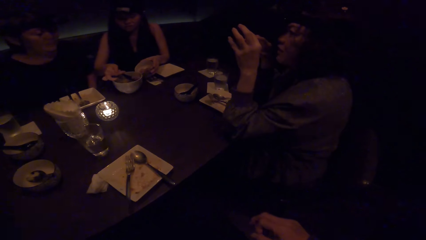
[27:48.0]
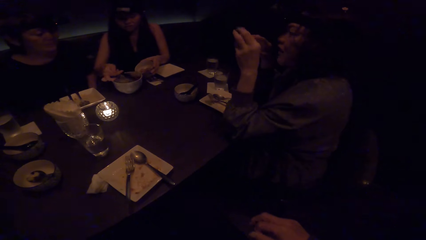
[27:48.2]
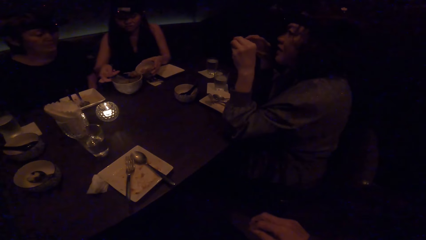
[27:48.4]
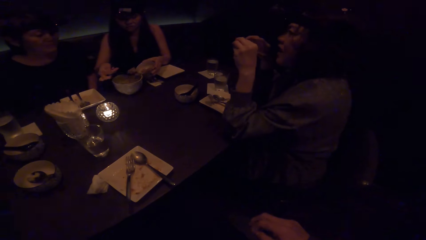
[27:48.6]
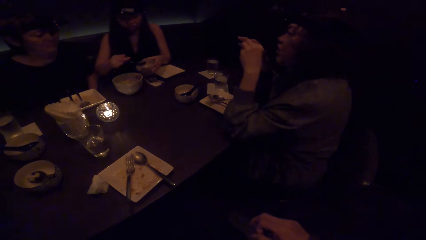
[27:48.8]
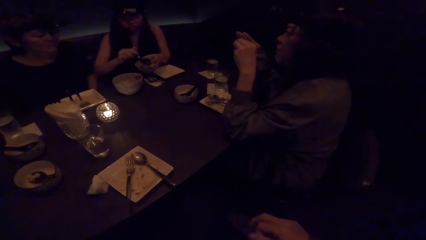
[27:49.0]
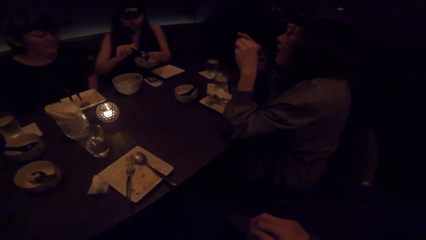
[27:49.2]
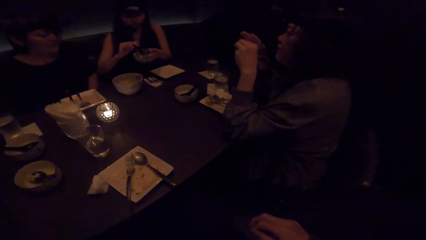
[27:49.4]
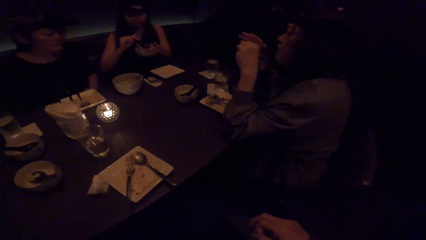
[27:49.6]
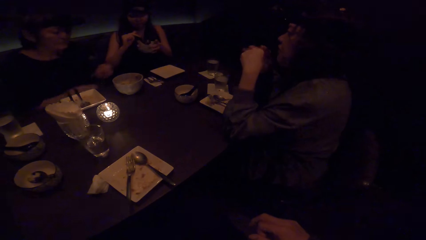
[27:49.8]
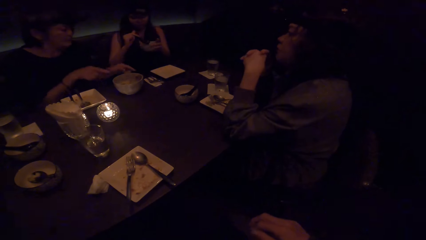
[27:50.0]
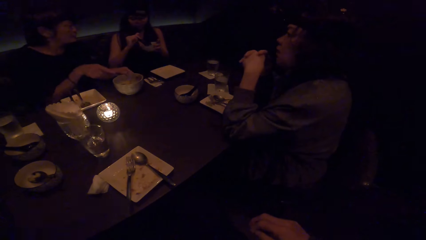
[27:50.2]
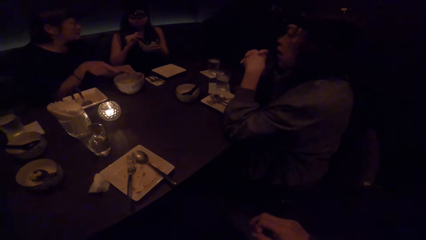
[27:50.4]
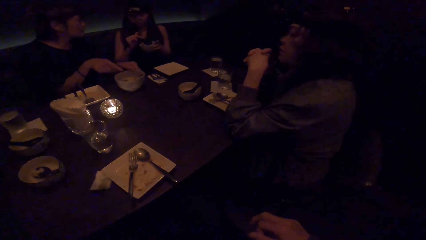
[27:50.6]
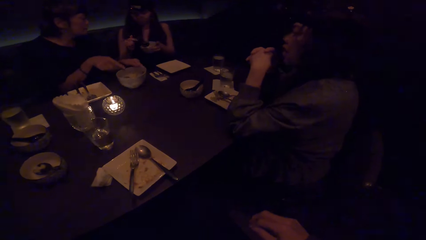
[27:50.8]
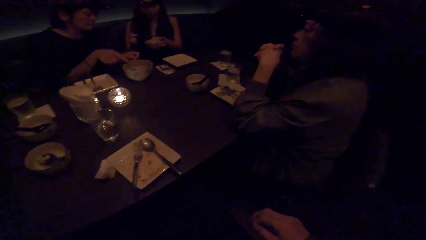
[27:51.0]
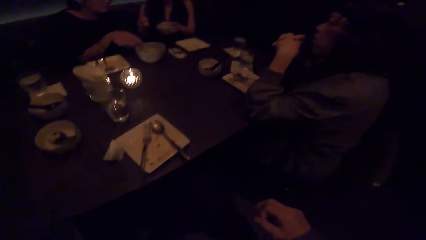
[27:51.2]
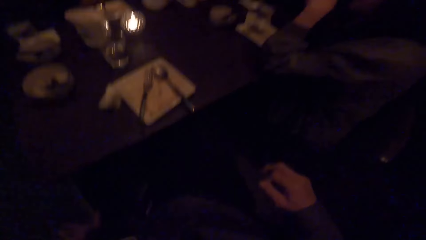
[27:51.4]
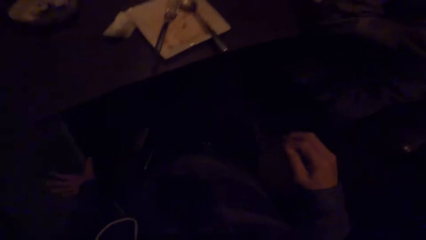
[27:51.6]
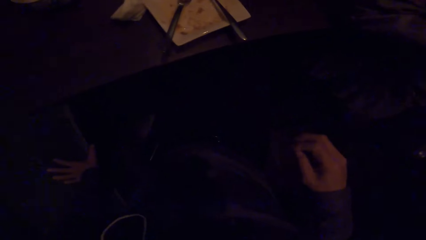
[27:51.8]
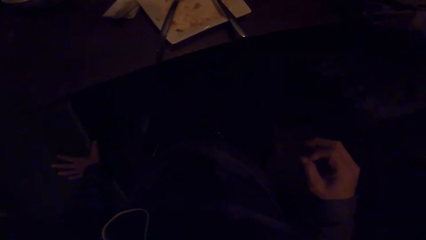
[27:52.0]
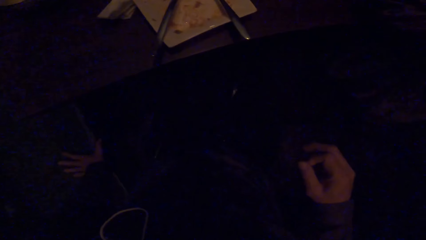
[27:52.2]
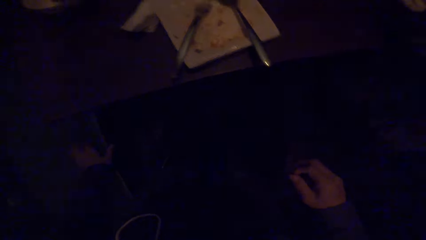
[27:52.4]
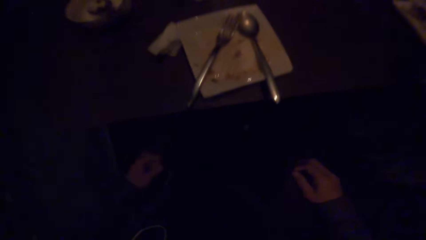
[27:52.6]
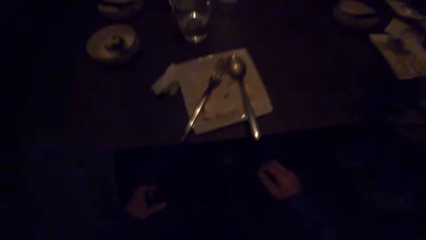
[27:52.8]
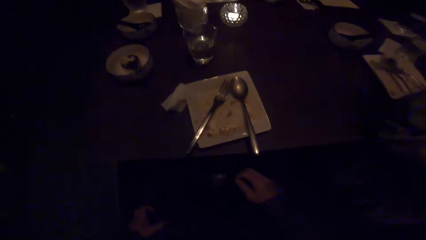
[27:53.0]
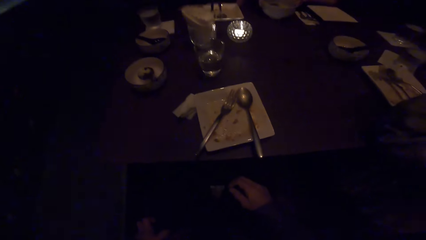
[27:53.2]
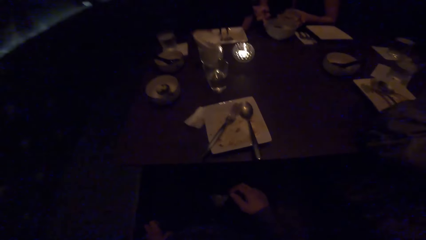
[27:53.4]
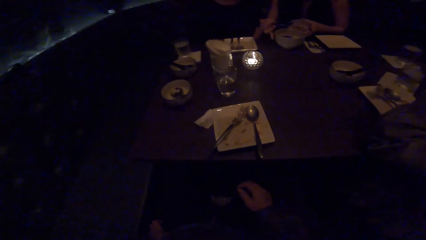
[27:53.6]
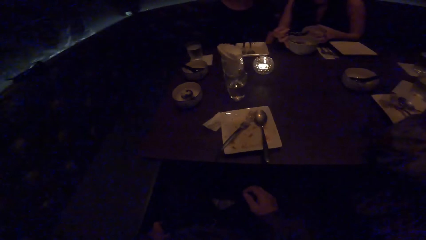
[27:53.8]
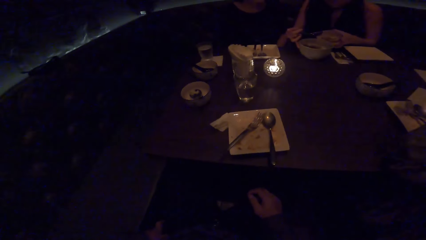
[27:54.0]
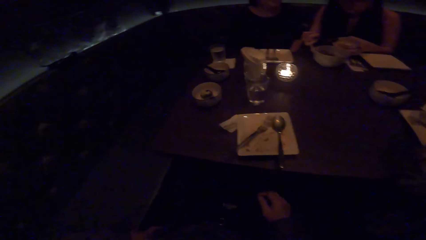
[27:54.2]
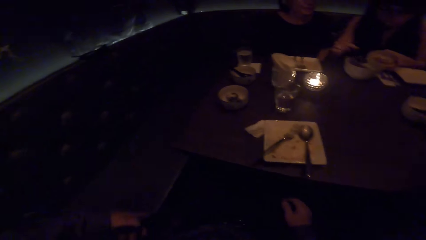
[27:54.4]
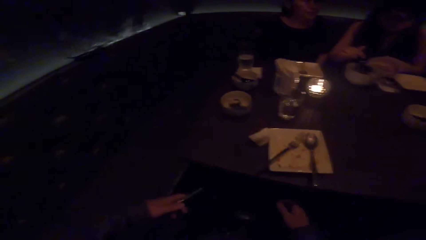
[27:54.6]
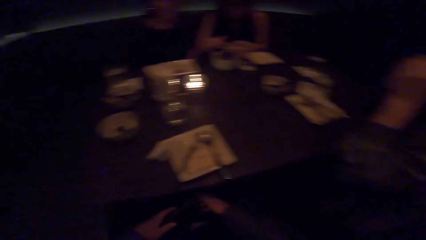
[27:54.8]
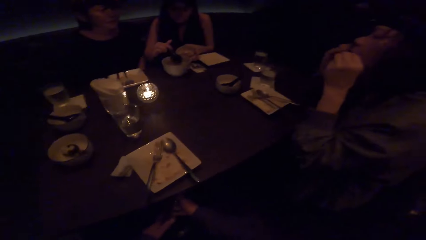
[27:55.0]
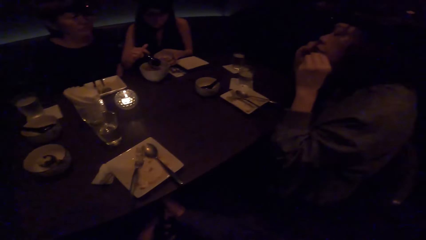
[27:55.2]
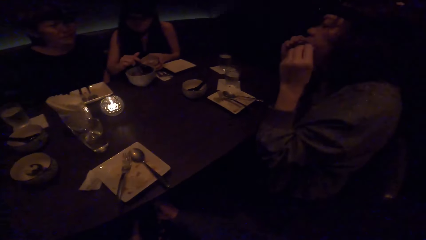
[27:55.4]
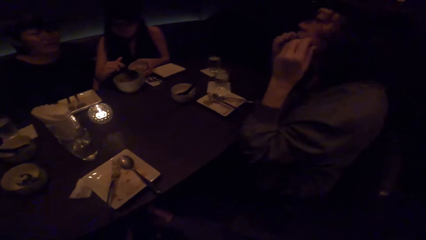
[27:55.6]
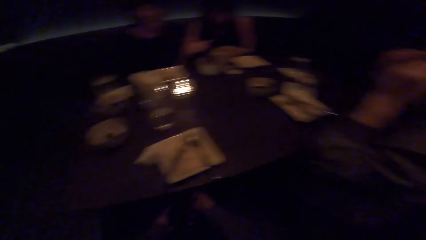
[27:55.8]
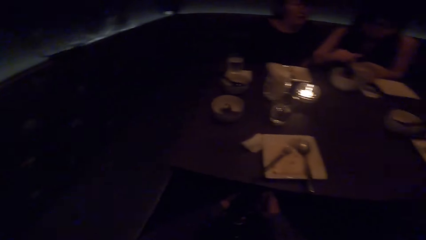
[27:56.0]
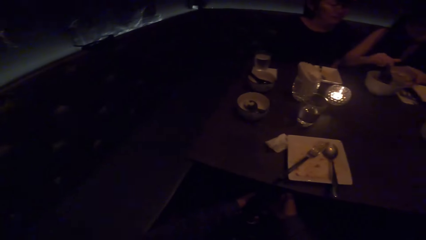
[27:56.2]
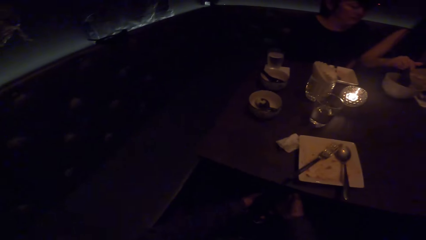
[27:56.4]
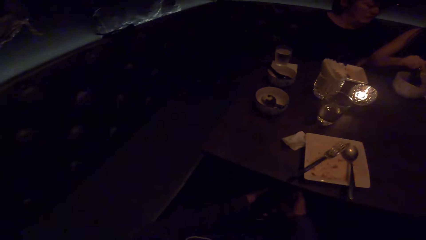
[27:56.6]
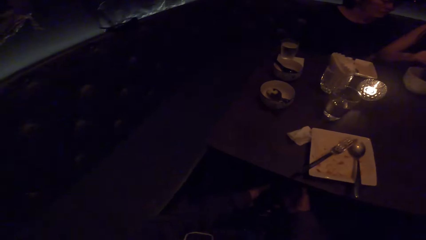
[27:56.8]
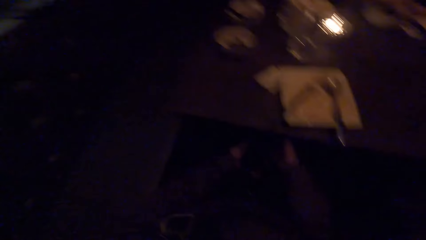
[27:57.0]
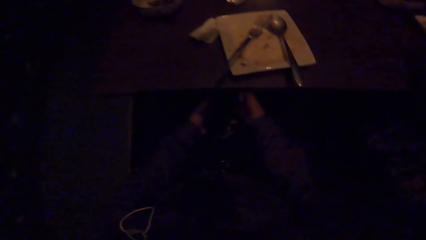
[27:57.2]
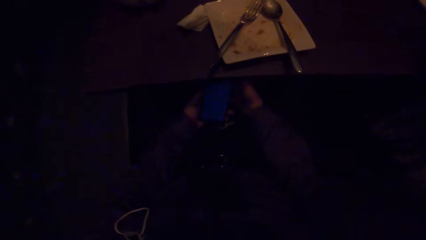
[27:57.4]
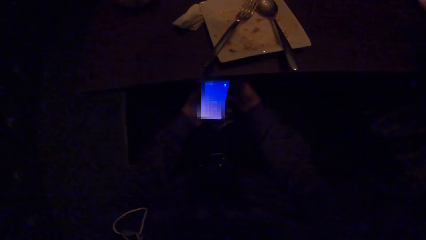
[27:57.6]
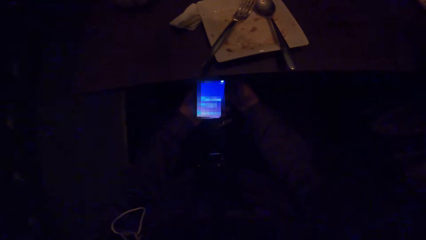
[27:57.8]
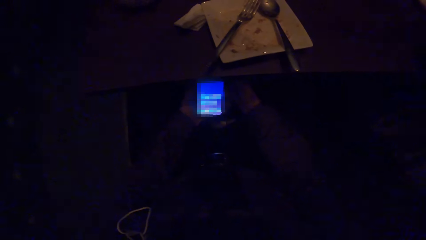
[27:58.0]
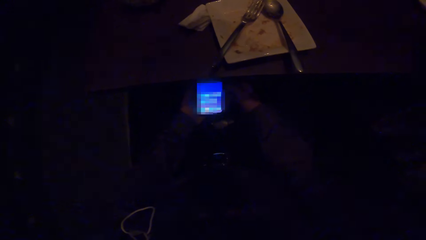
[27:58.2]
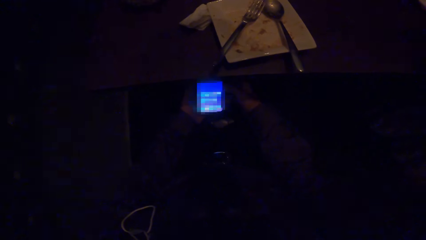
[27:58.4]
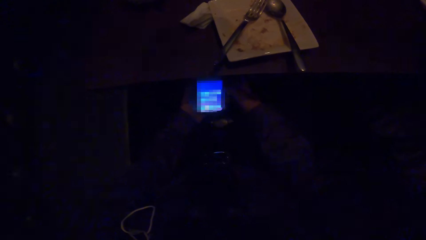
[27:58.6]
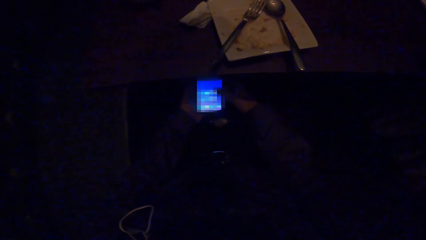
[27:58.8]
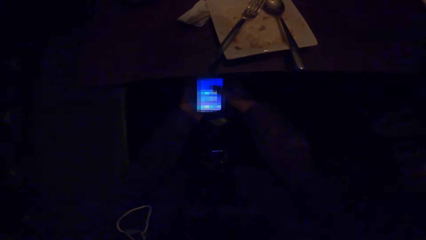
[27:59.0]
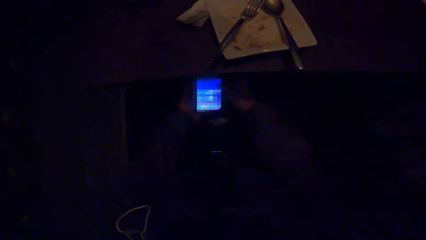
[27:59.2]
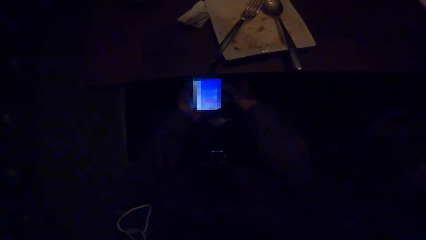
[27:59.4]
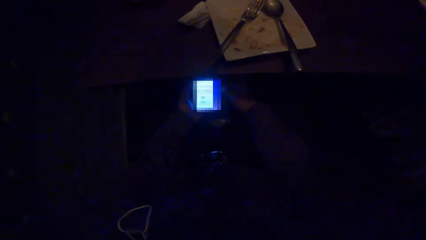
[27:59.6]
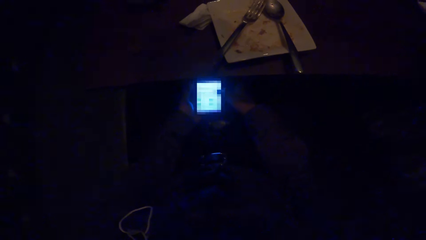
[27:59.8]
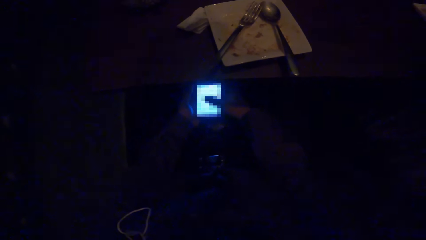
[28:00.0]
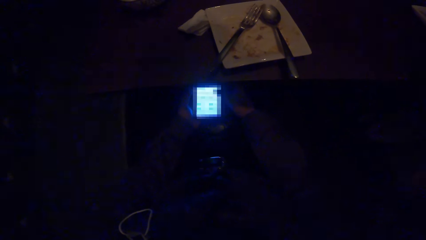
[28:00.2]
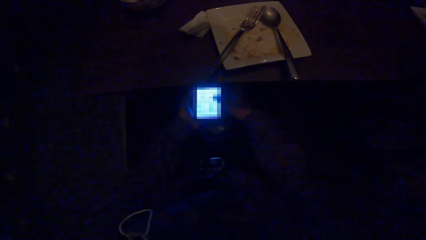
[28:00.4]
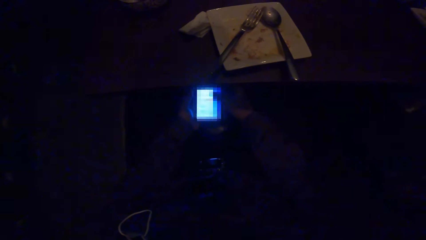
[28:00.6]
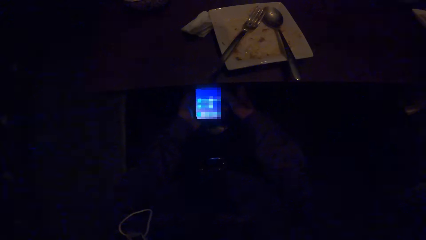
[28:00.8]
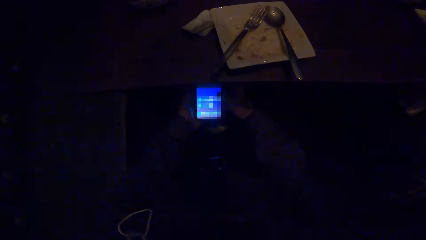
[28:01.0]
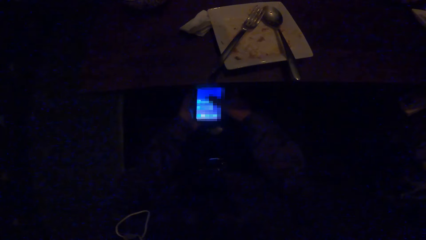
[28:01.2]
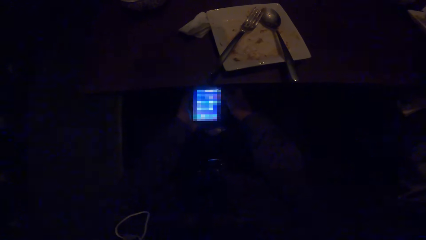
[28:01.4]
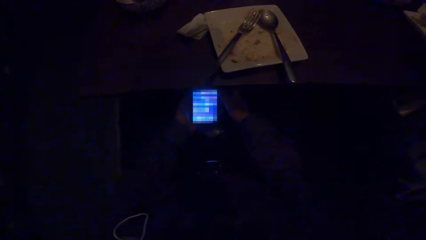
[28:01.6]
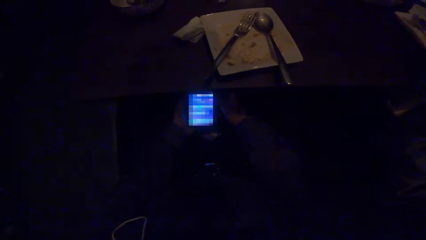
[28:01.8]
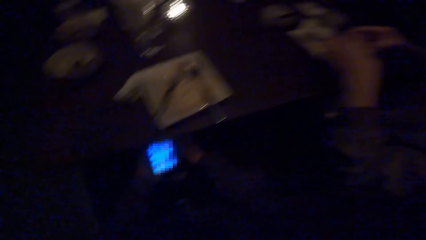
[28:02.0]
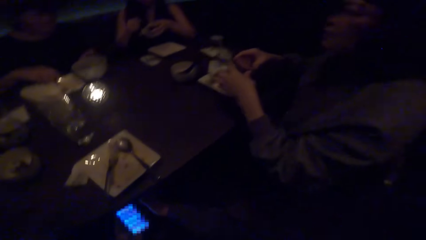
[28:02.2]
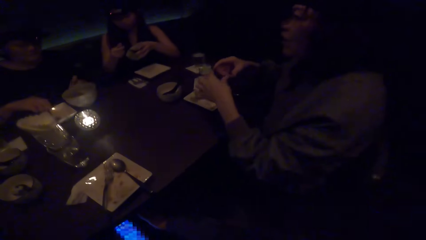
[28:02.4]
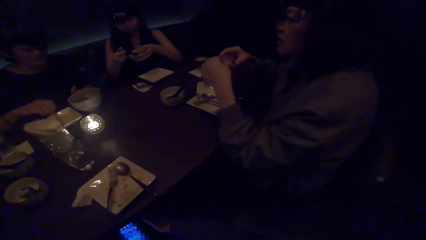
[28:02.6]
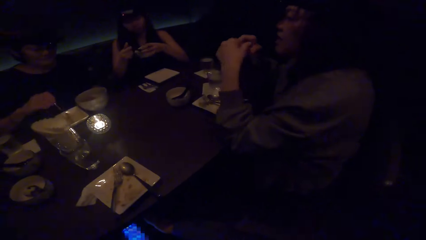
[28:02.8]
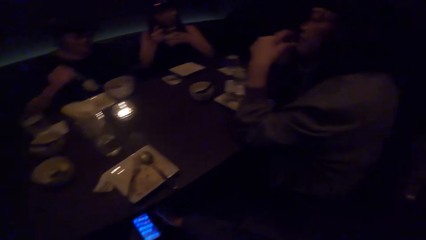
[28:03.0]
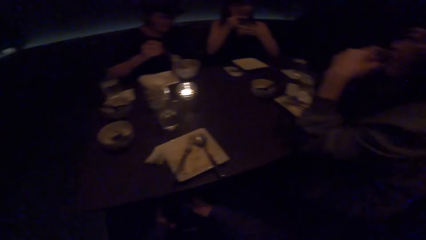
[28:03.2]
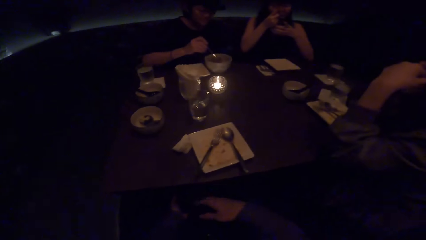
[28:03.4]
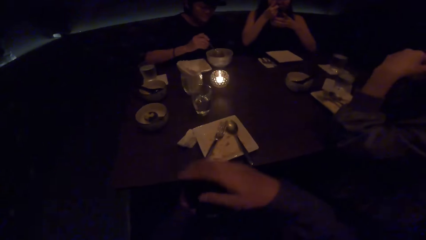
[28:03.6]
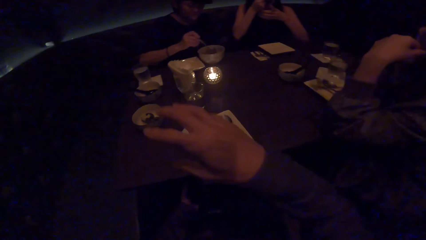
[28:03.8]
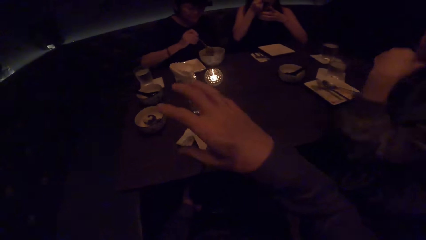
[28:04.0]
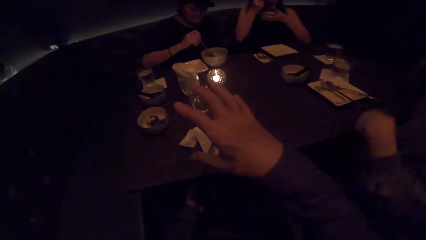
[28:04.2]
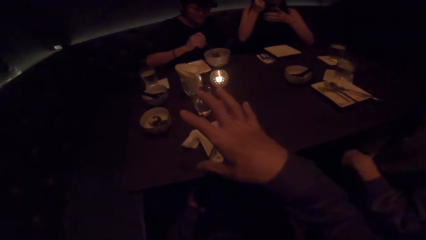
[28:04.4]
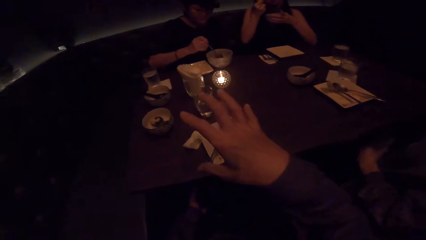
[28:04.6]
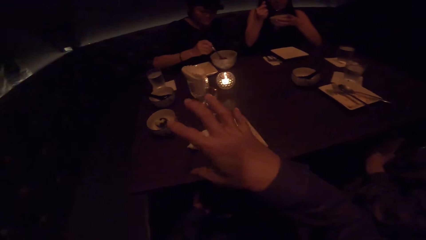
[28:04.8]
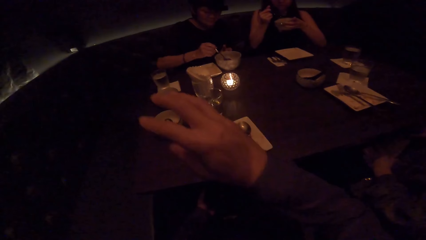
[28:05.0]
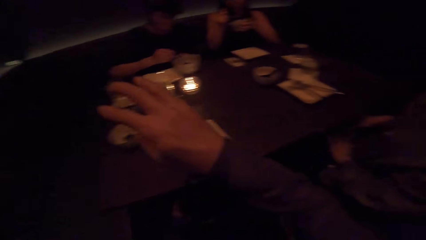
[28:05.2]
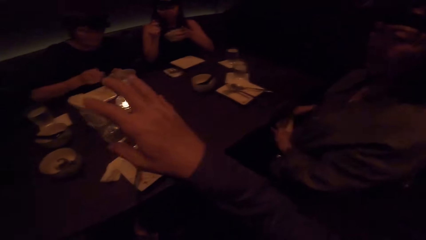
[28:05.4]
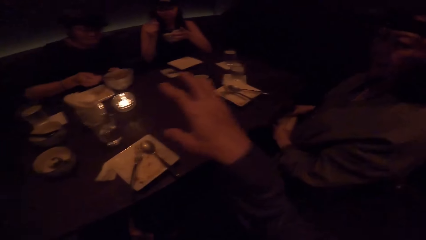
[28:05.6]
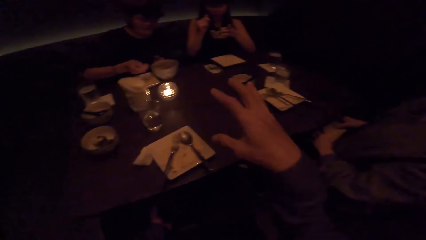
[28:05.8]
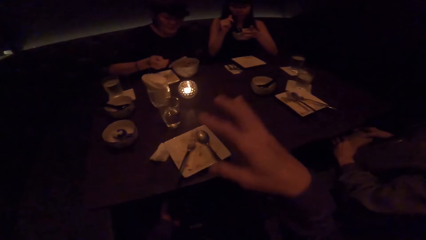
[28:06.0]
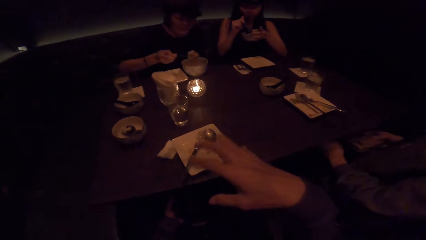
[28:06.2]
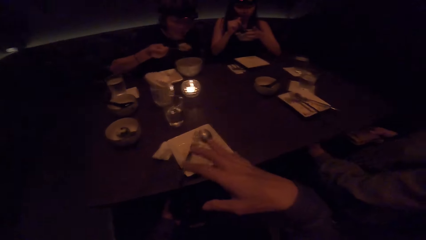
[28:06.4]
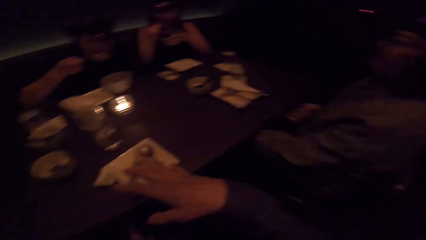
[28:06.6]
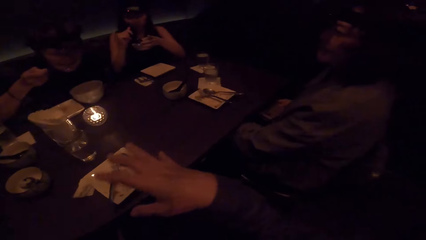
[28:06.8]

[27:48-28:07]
A woman holds the plate. The camera wearer takes out the phone from the pocket. Another woman scoops soup with the spoon. The camera wearer turns the phone screen on. They operate the phone with both hands. They look at a third woman. The second woman eats soup with her spoon. The first woman picks up a spoon from a plate with her right hand and eats soup with the spoon. The camera wearer talks.
